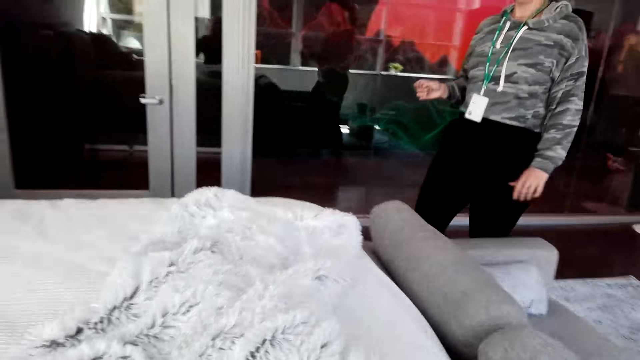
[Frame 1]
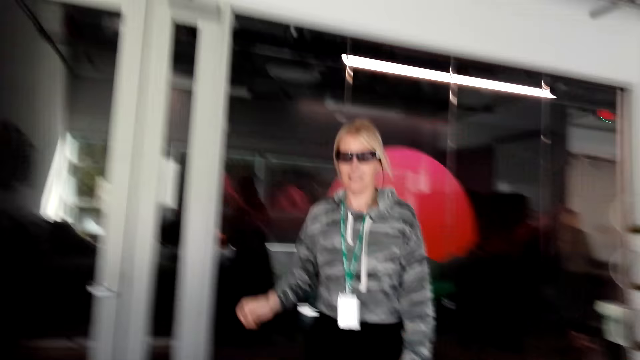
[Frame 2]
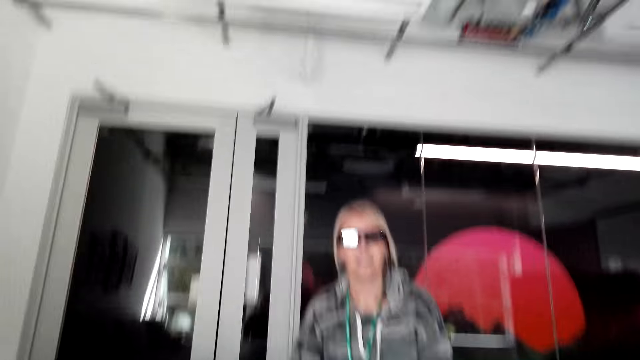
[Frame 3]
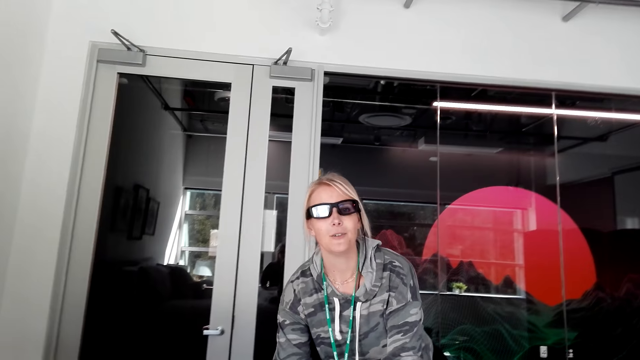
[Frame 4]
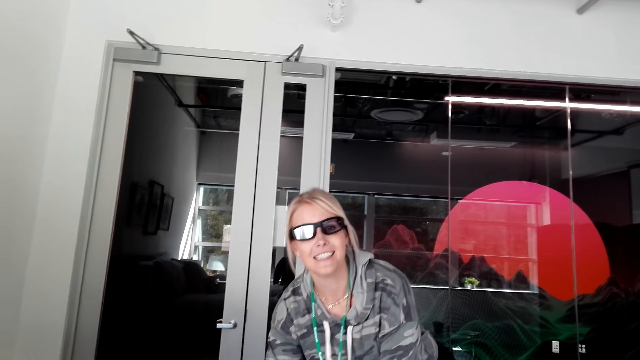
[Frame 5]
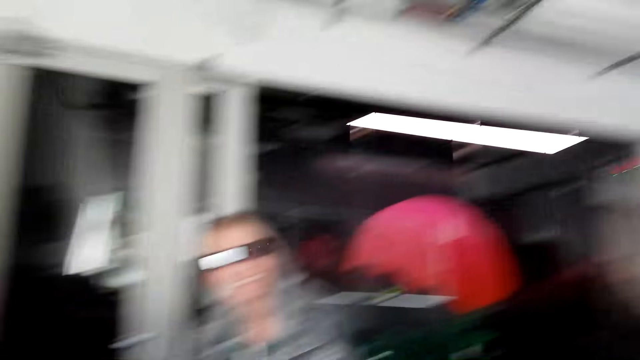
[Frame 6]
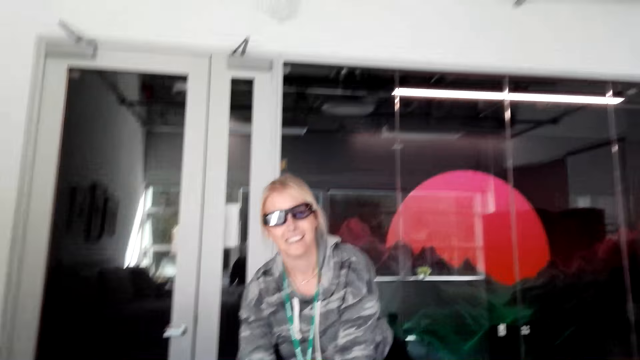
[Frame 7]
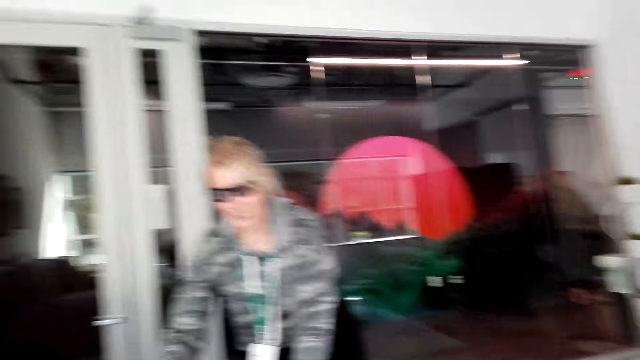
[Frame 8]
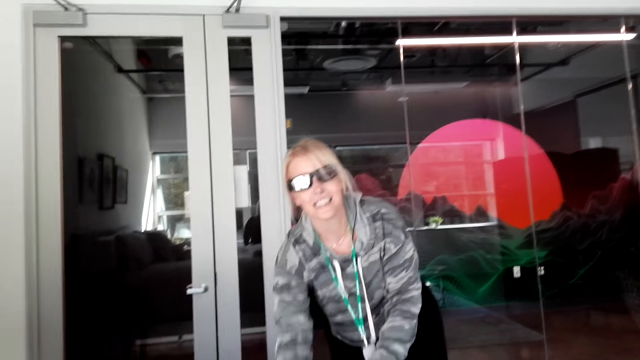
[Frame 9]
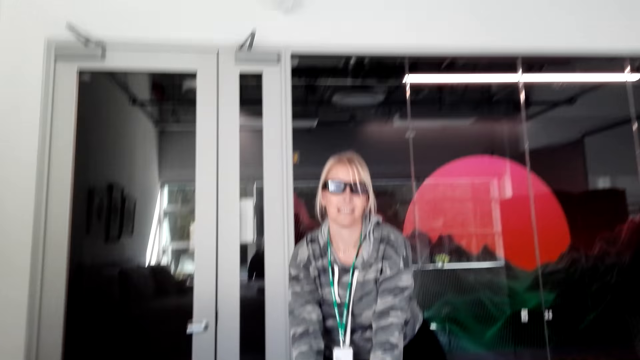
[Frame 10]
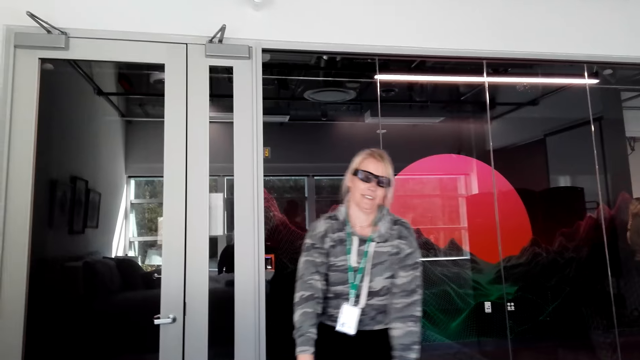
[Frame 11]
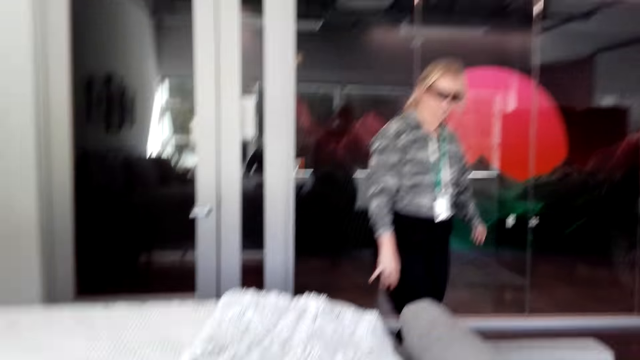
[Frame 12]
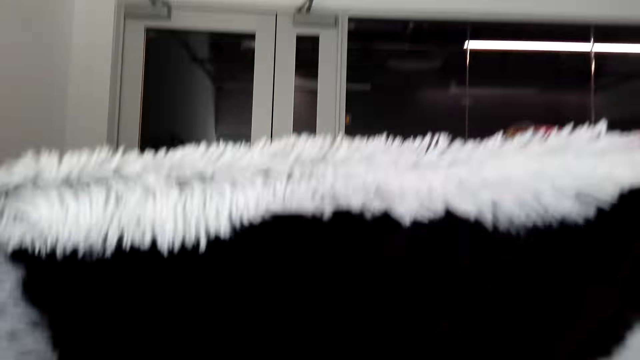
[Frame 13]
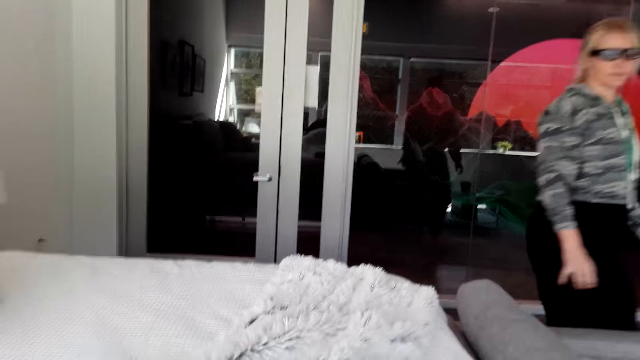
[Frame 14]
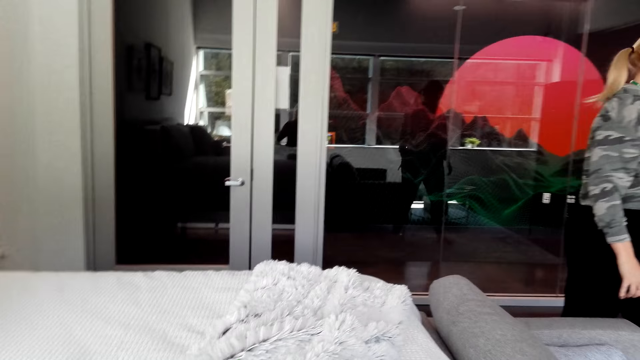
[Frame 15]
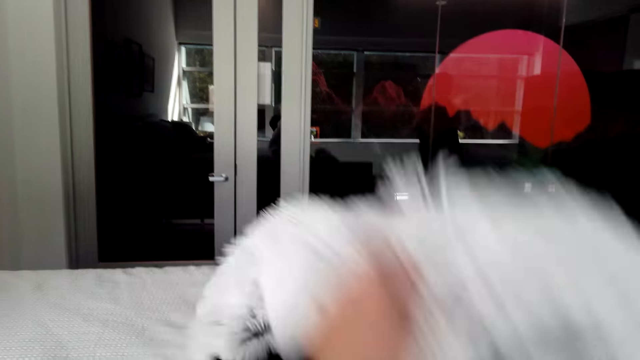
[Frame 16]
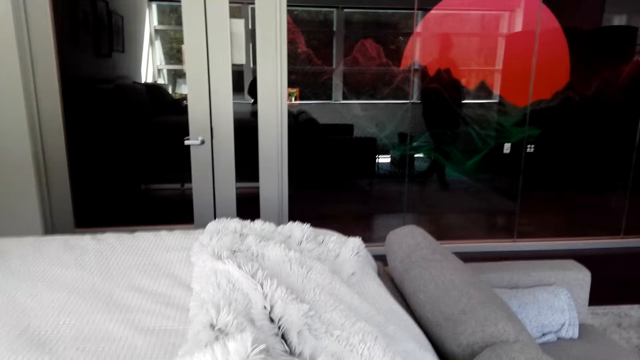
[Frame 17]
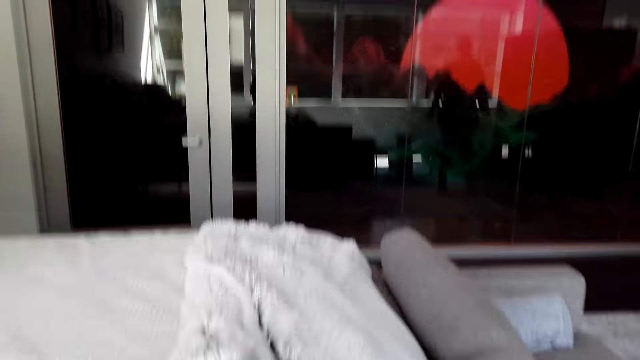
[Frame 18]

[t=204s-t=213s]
A person talks. The camera wearer talks looking at the blankets. The person touches the bed.

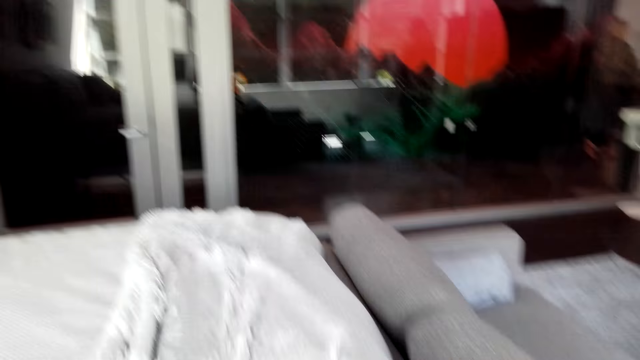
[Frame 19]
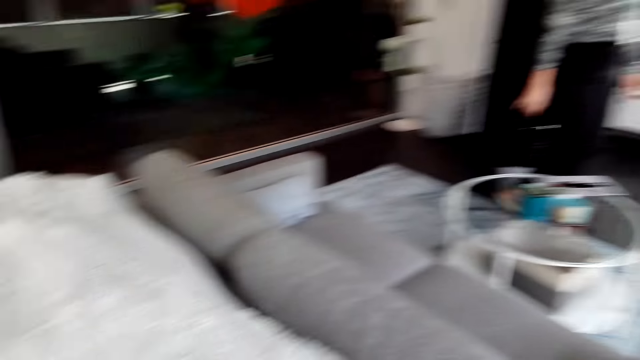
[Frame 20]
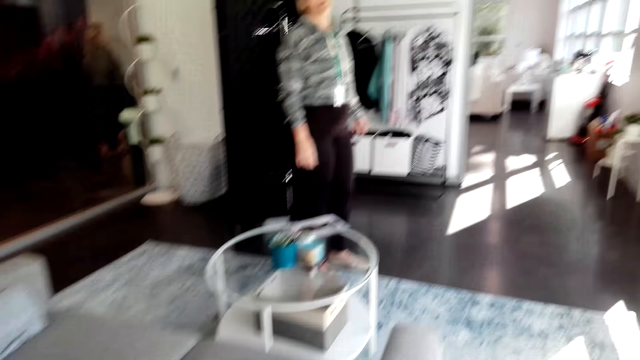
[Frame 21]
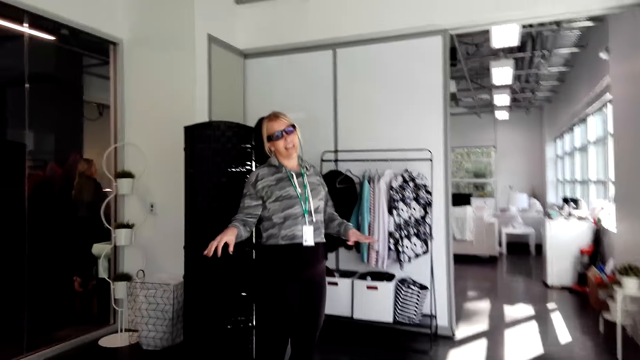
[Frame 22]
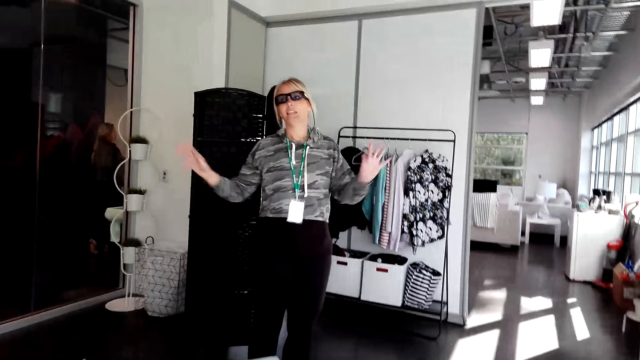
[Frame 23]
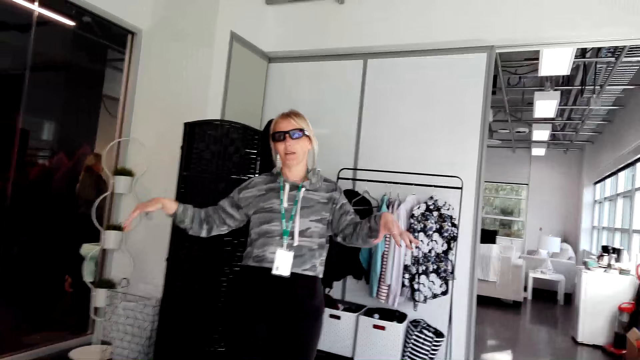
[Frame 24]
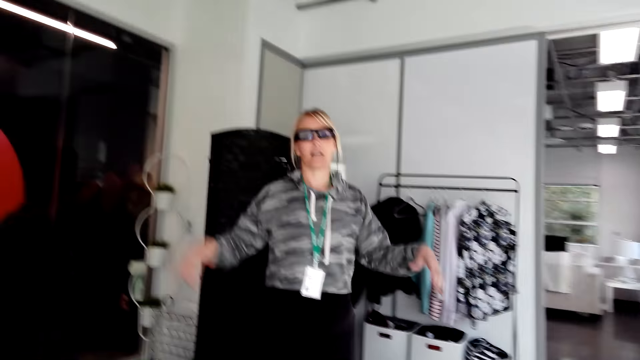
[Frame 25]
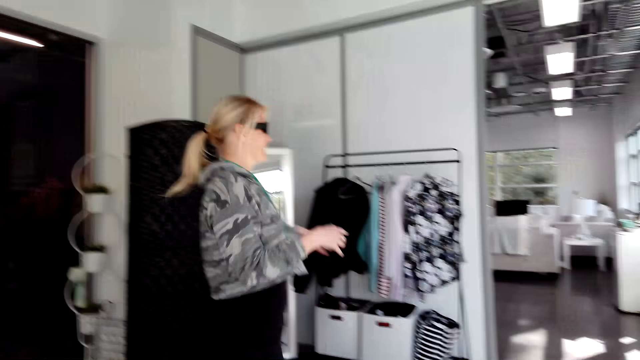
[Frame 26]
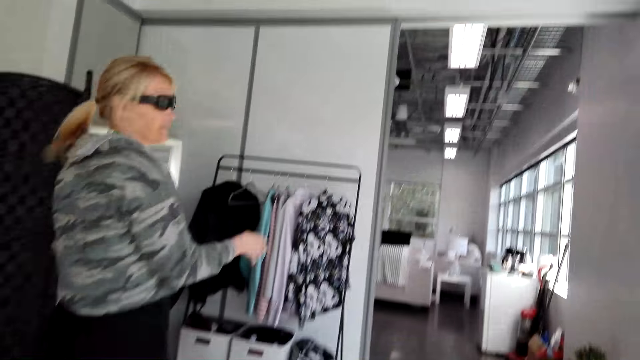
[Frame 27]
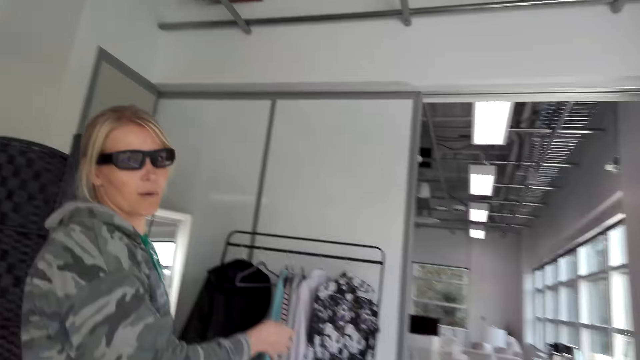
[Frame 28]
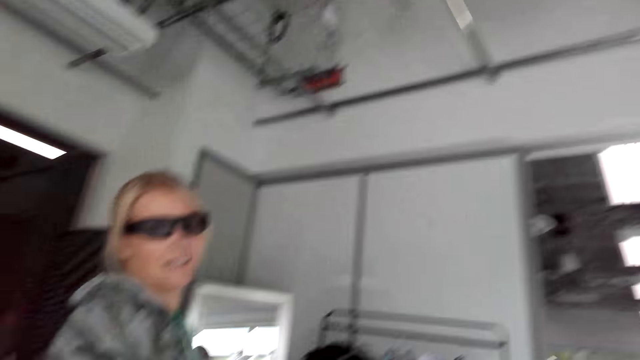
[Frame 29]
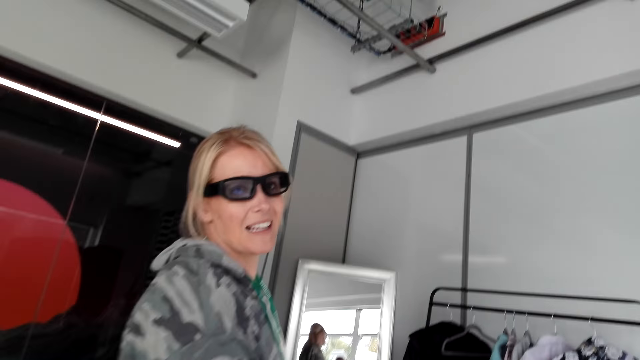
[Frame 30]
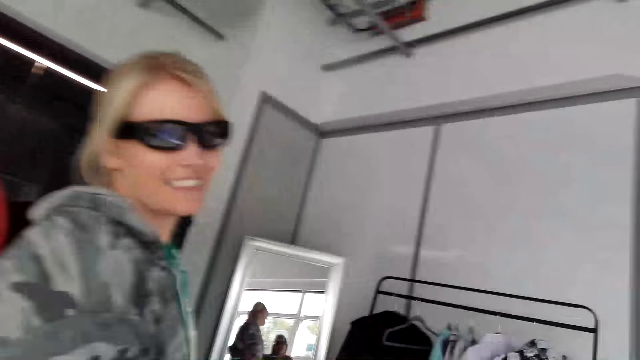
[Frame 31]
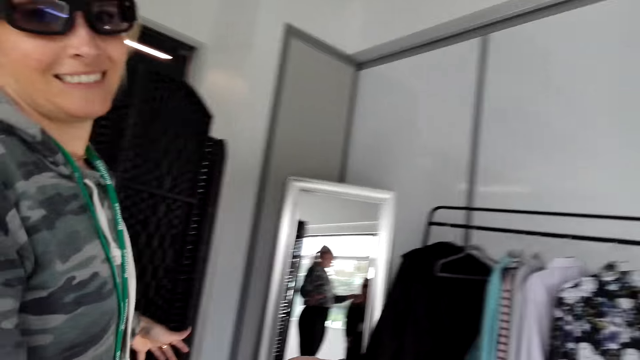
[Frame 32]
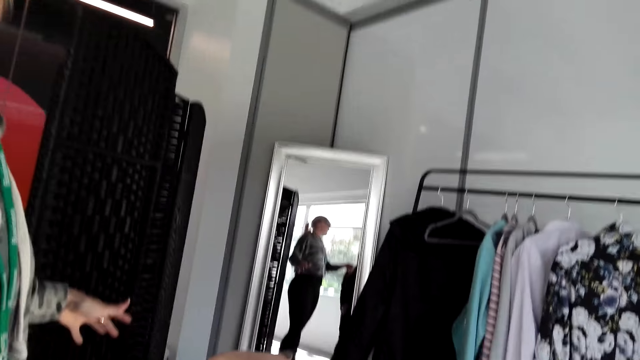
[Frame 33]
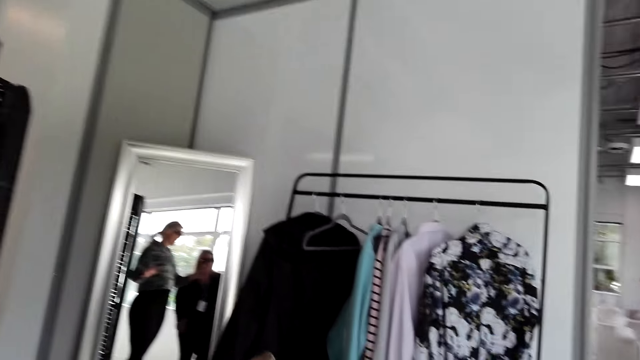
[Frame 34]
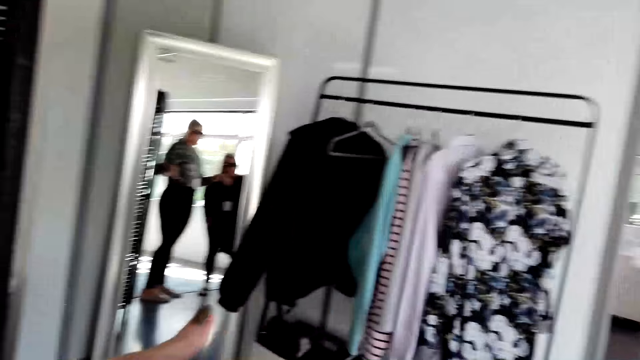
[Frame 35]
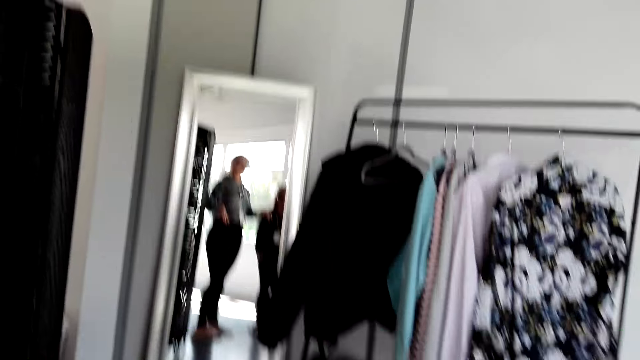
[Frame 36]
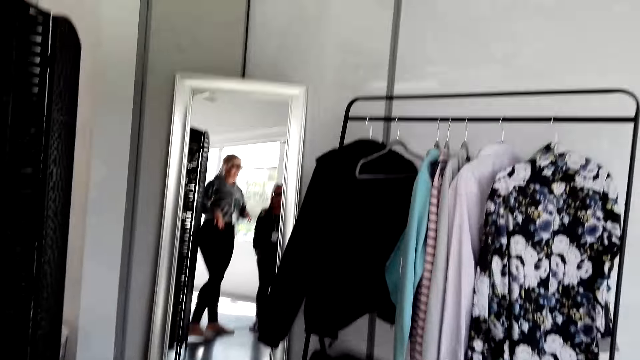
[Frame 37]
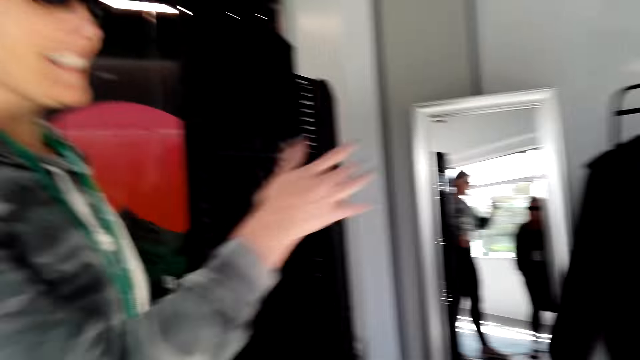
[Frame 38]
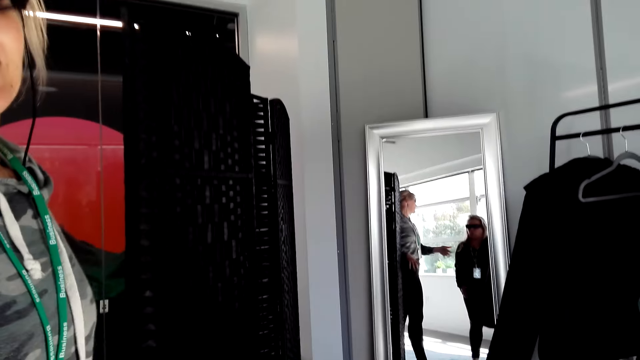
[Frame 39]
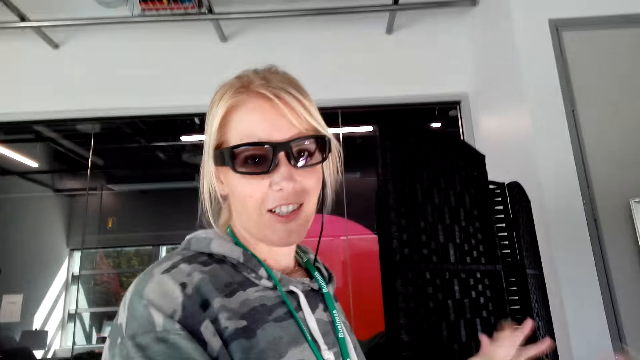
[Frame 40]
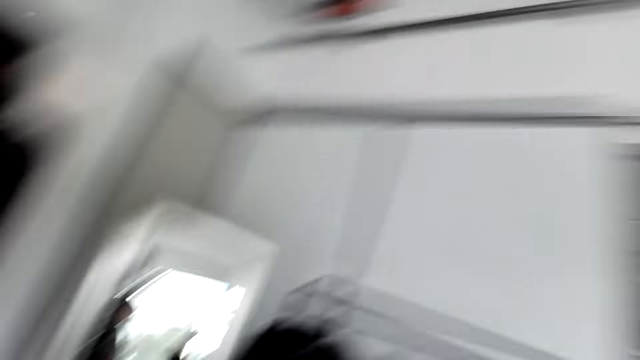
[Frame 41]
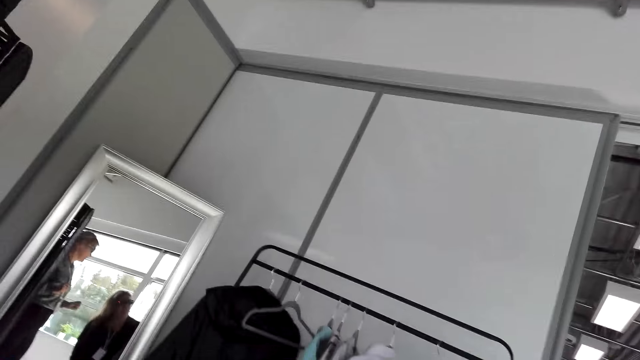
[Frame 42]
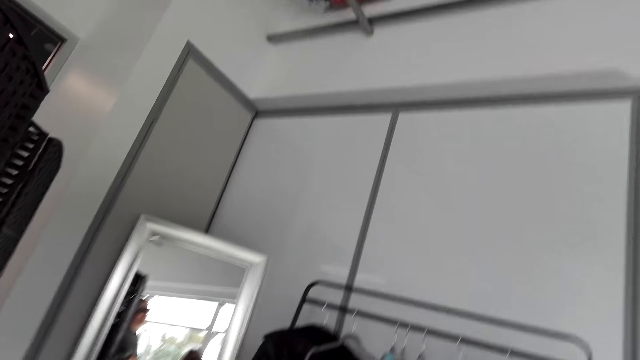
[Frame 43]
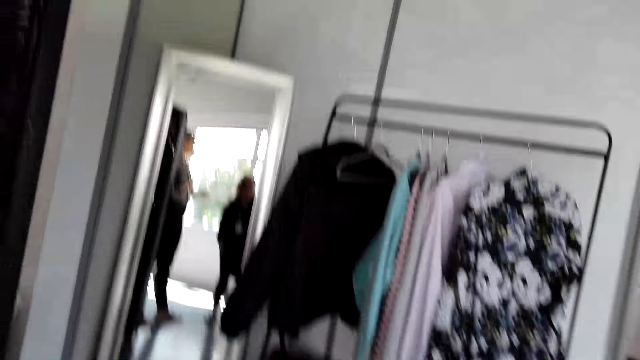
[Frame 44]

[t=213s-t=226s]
A person talks to the camera wearer. The person moves hands.
